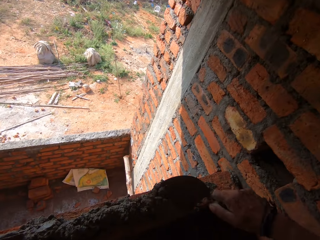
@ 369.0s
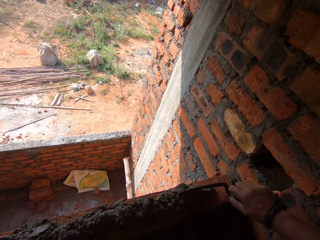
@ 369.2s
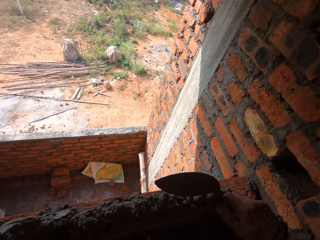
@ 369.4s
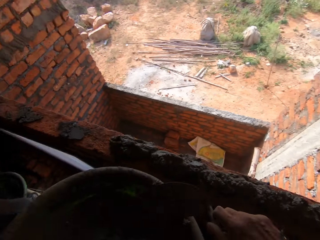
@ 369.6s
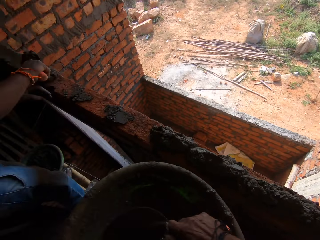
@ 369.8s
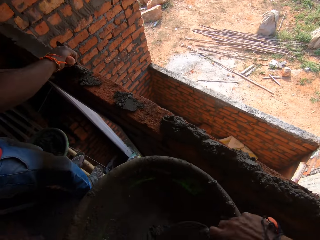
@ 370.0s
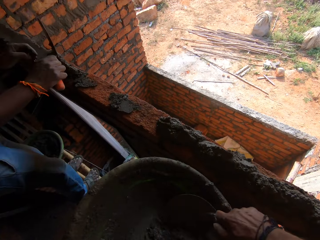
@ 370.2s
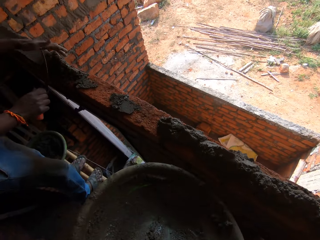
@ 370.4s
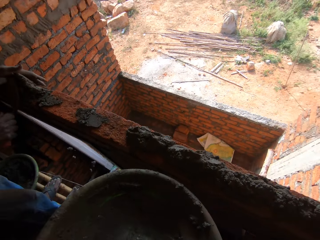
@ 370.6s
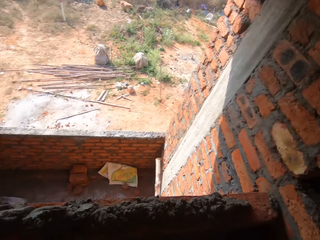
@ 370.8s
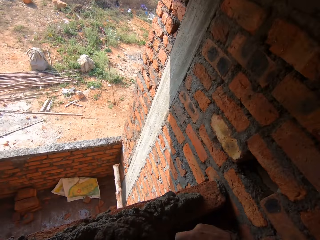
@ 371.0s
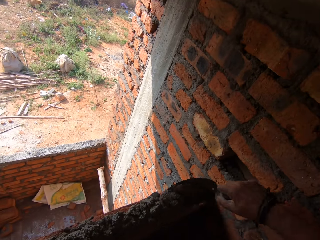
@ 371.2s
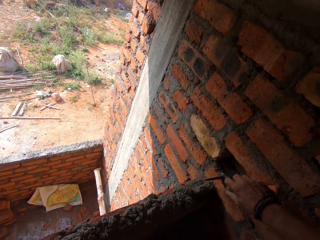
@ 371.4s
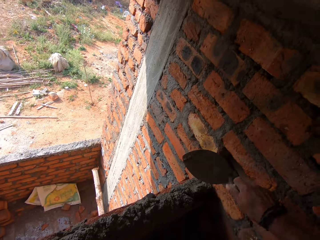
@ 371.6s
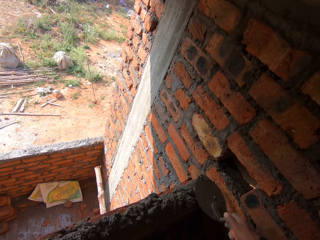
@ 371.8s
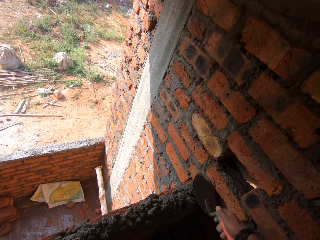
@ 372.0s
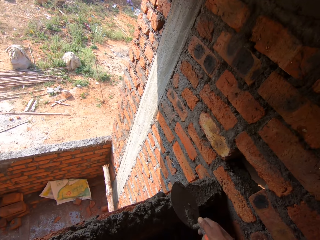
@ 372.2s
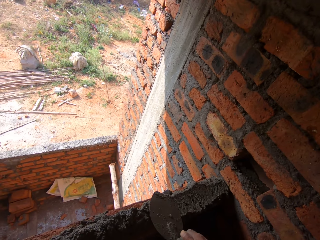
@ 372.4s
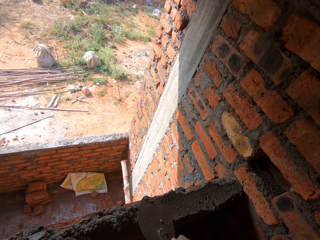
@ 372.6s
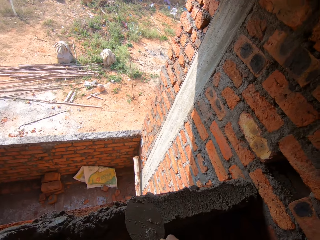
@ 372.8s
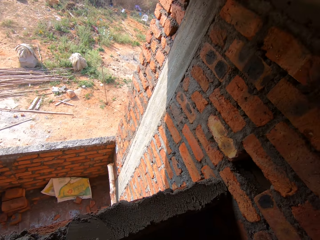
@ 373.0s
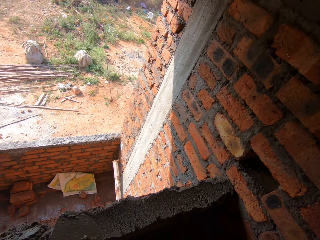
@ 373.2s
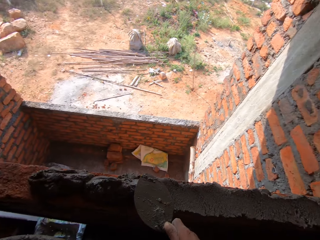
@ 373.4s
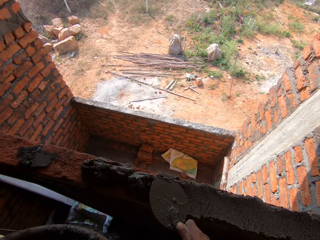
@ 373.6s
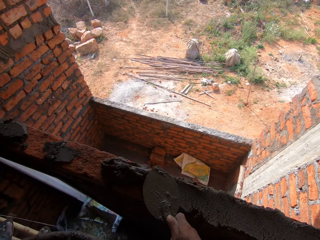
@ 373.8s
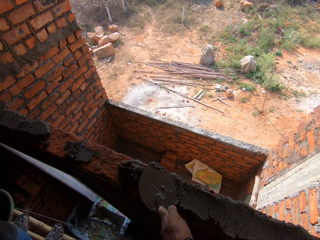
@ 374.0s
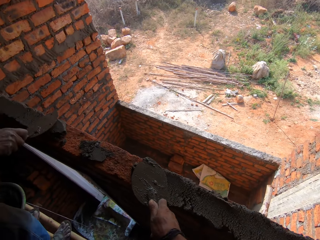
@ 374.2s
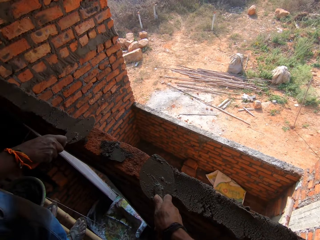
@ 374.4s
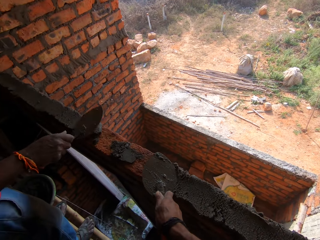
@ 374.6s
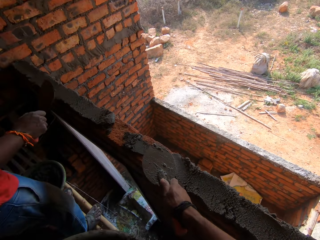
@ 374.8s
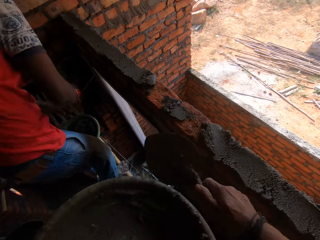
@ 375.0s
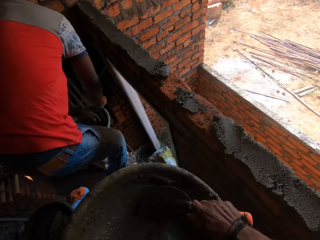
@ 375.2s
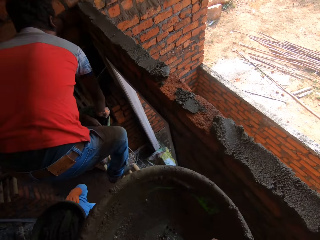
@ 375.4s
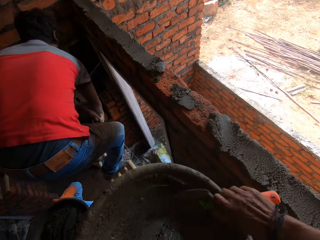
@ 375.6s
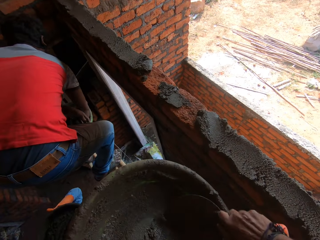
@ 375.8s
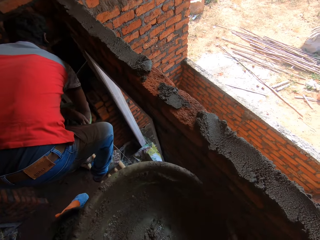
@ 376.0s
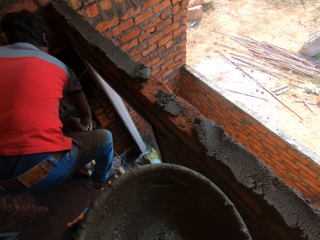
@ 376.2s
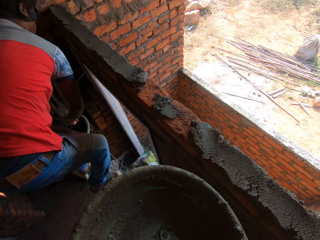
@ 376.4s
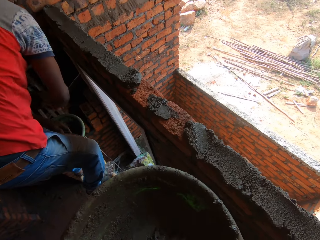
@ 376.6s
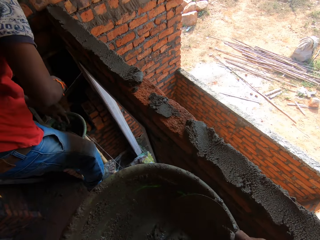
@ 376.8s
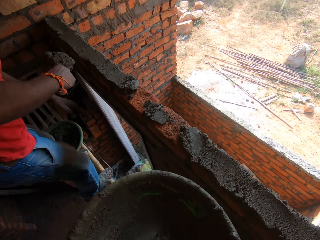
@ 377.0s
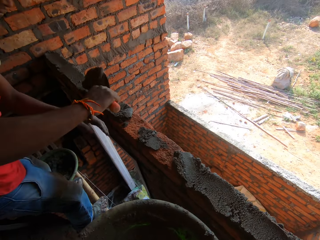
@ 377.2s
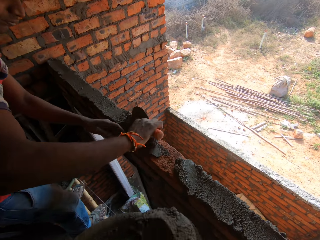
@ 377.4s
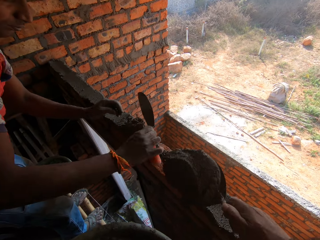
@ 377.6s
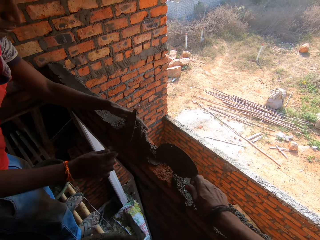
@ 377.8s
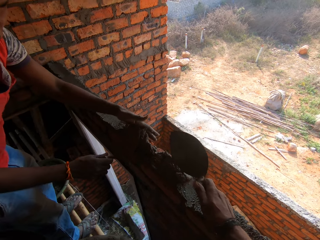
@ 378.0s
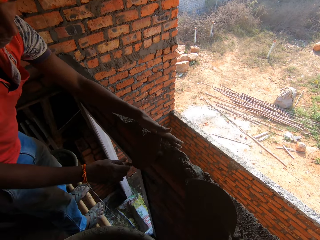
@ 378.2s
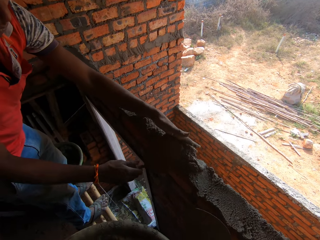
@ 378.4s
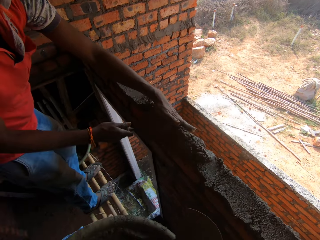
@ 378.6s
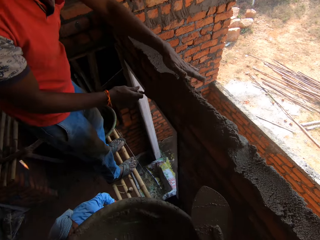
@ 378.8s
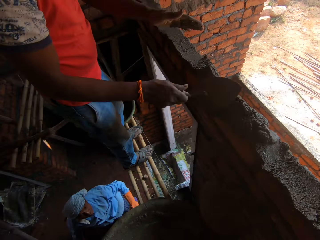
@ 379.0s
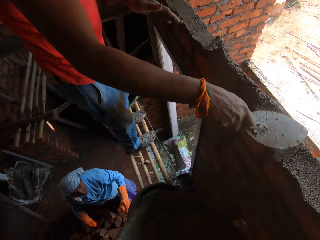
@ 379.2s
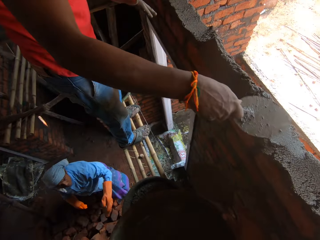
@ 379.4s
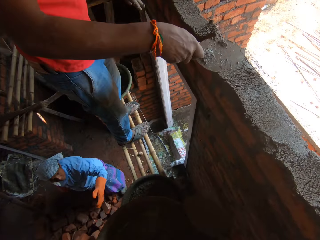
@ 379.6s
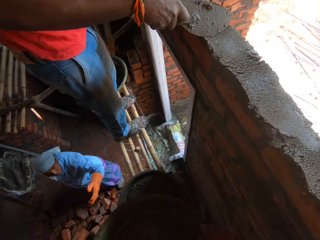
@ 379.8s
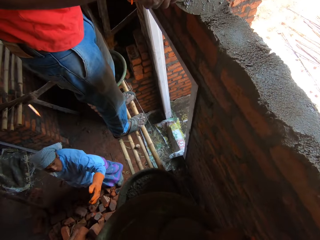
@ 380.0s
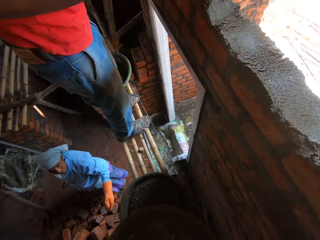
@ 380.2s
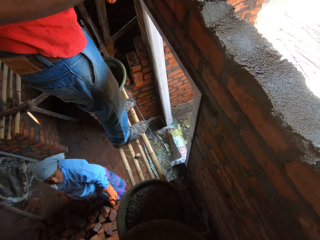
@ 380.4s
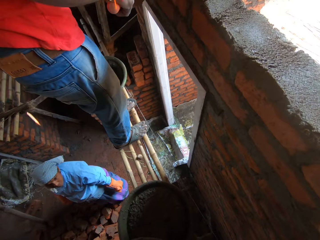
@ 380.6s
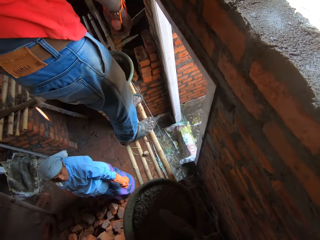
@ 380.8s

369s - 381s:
The camera wearer plasters cement on the brick. They scoop the cement with a trowel. They spread the concrete on the brick with a brick trowel. A person scoops cement with a trowel. The camera wearer scoops the cement with the trowel. The person plasters cement on the brick. The camera wearer plasters the cement on the brick.

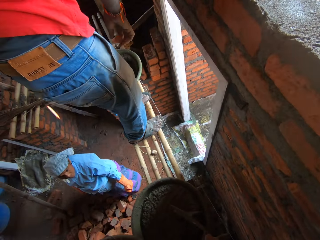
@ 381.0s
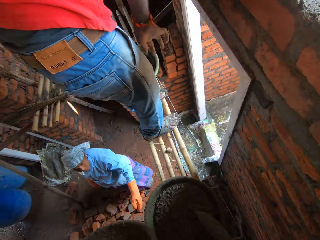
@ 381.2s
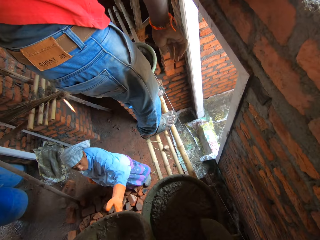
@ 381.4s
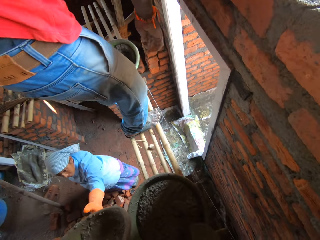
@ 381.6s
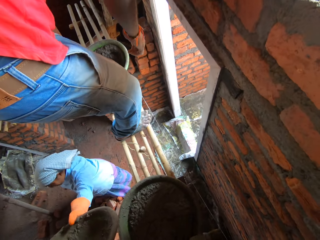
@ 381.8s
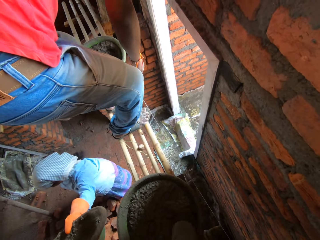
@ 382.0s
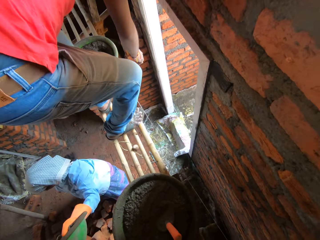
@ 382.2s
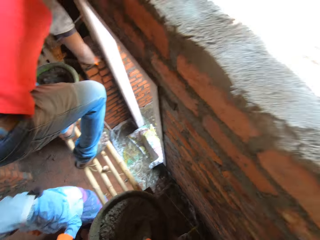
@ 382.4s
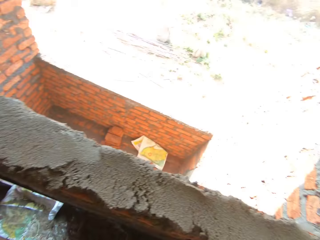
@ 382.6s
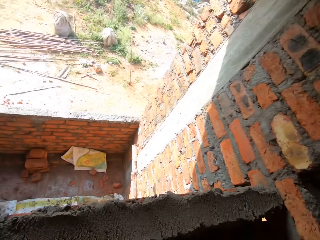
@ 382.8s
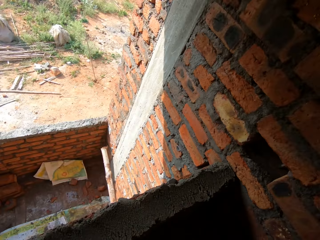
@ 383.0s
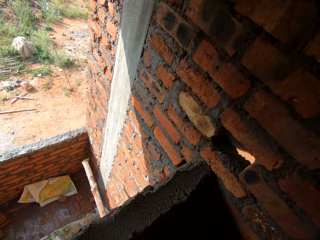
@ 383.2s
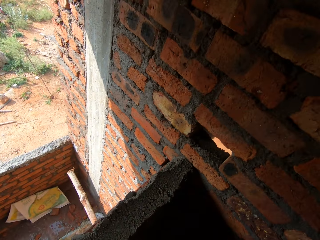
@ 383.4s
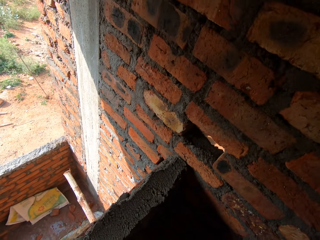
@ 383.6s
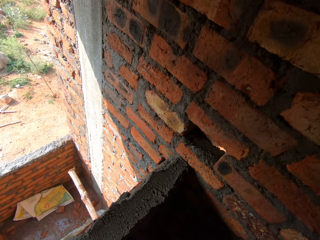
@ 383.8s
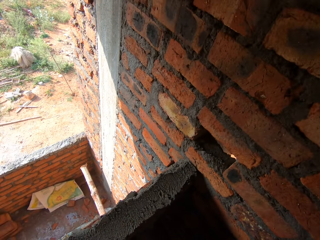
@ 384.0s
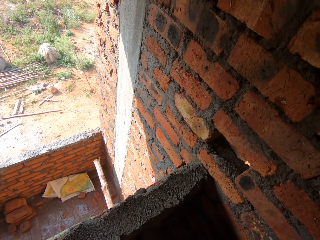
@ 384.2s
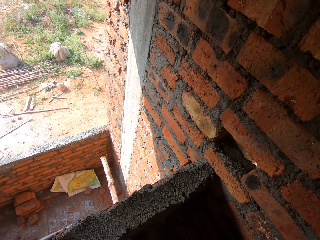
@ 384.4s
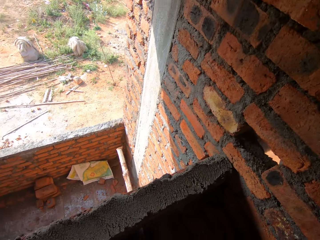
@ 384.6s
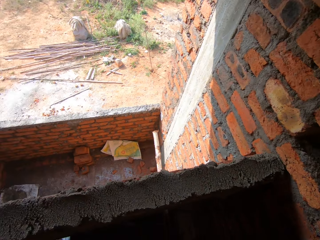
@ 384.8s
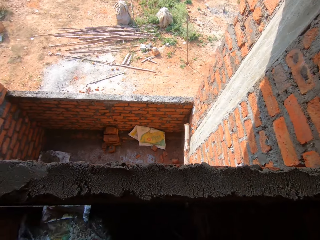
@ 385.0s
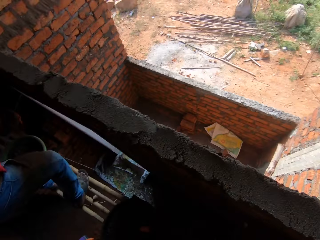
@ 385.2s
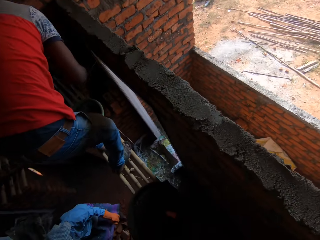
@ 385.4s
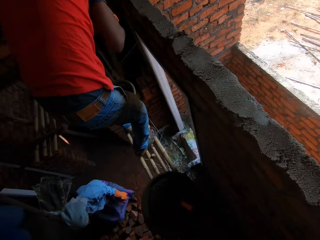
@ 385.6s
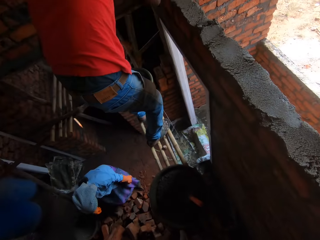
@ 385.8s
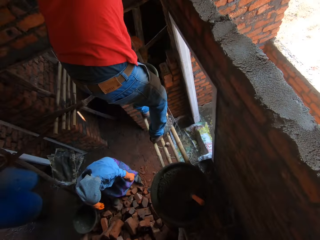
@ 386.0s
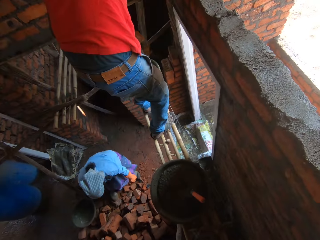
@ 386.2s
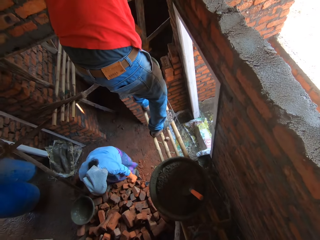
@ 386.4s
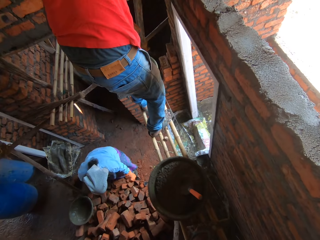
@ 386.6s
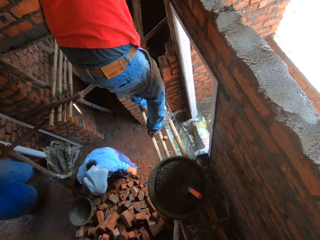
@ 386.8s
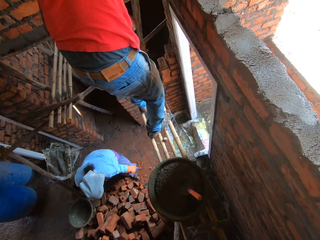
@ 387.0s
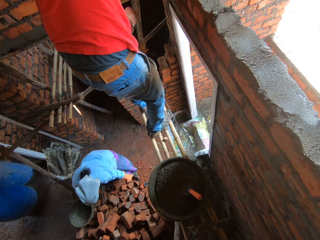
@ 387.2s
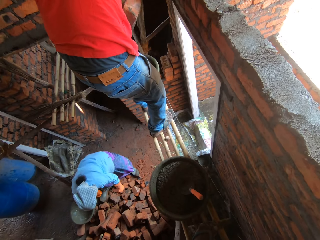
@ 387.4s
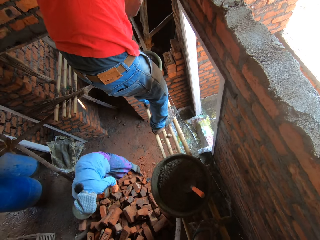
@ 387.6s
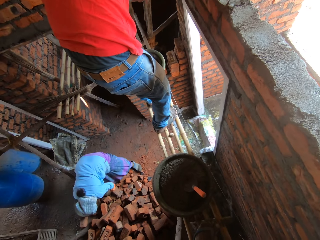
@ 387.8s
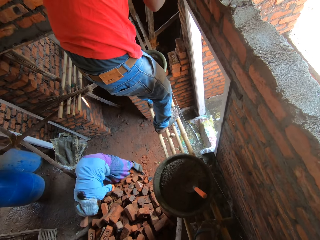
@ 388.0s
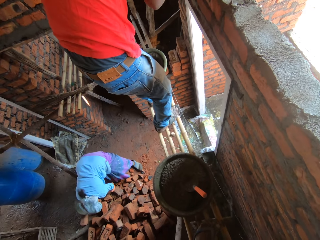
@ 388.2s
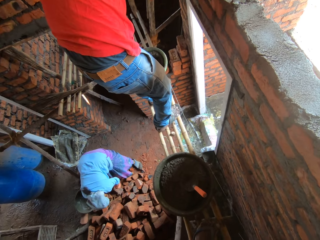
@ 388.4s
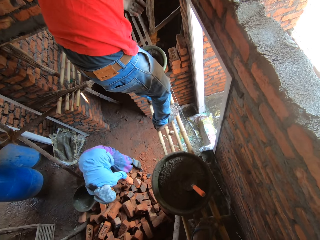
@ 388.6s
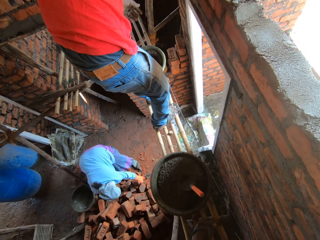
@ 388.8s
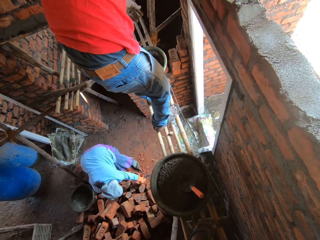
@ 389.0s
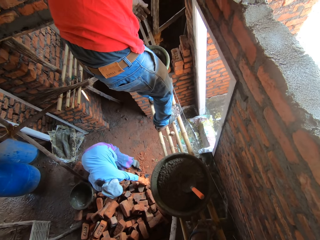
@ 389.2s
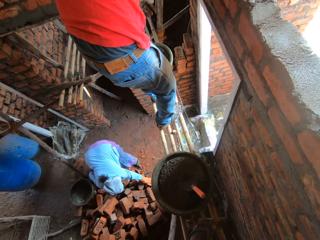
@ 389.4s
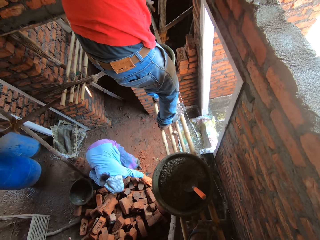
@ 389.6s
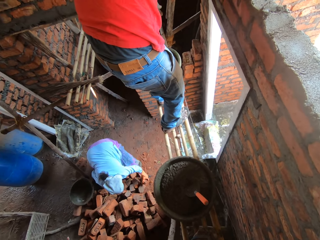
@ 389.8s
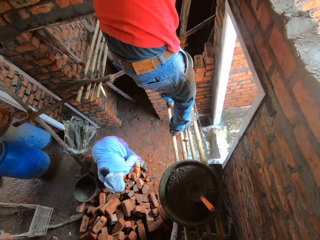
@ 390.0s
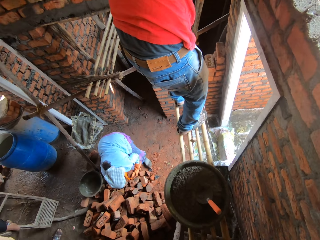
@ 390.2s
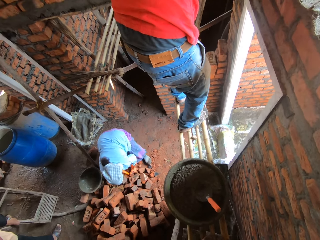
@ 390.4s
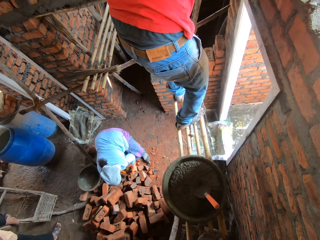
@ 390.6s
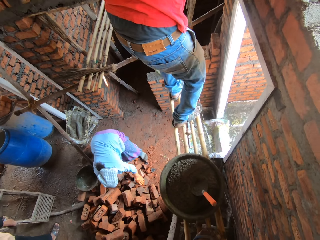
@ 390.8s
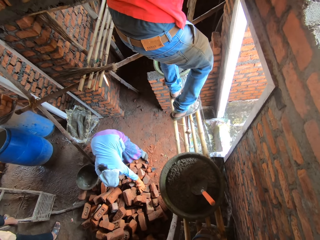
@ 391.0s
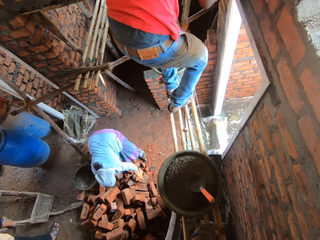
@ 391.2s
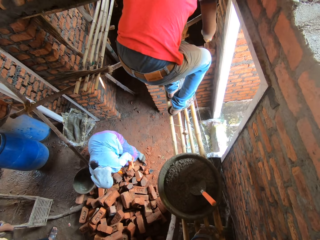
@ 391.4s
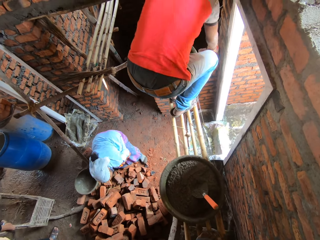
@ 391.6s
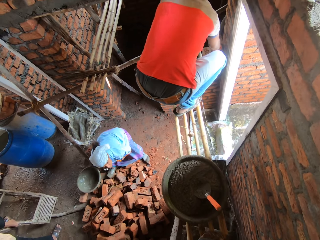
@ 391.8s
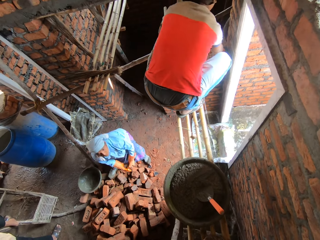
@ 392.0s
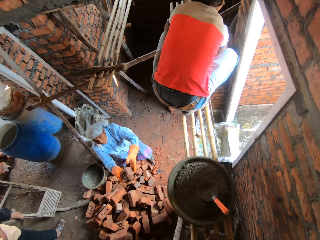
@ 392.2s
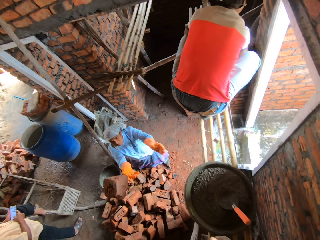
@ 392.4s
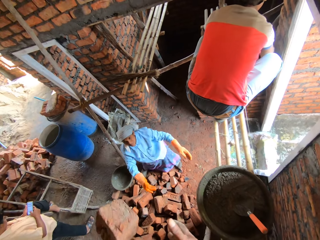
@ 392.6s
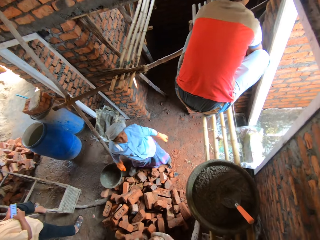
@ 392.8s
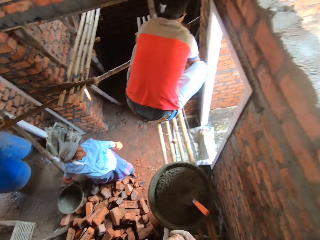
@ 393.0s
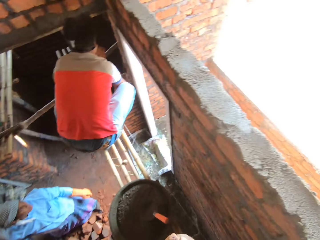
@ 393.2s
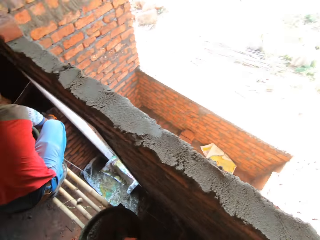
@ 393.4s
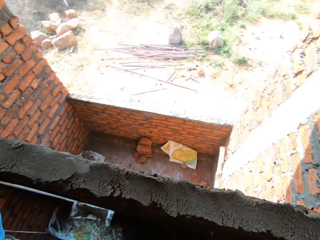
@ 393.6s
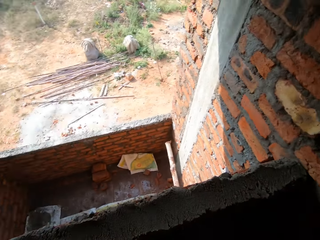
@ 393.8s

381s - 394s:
The camera wearer gives the cement basin to a person. The person picks bricks. The person throws the bricks to the camera wearer.
